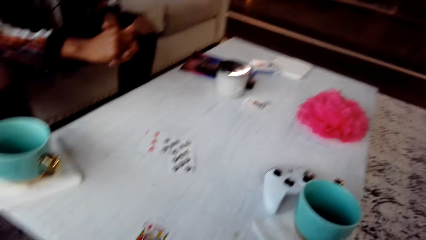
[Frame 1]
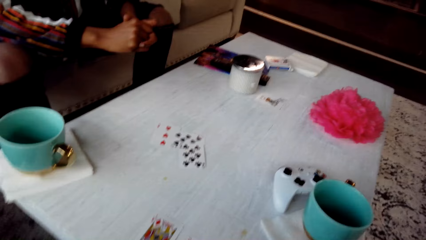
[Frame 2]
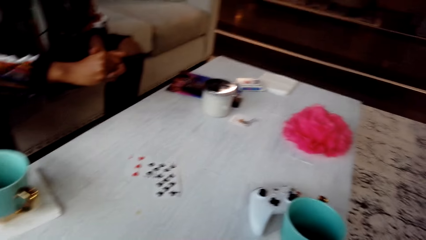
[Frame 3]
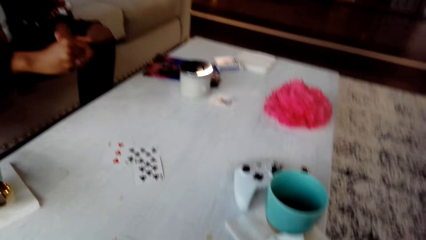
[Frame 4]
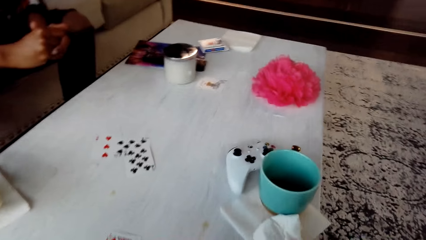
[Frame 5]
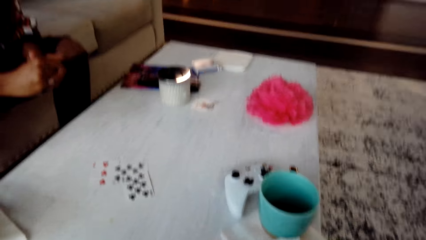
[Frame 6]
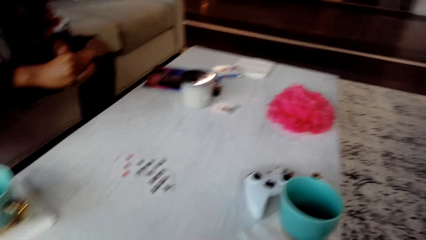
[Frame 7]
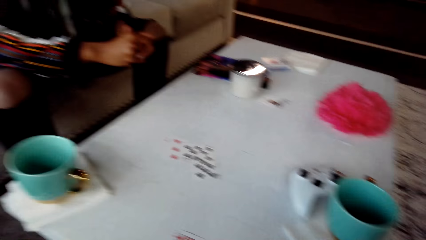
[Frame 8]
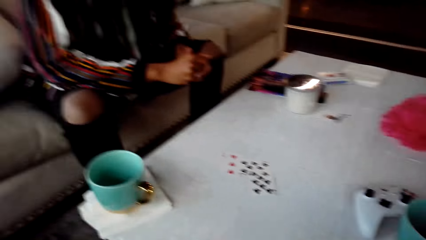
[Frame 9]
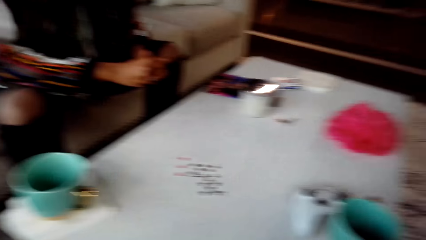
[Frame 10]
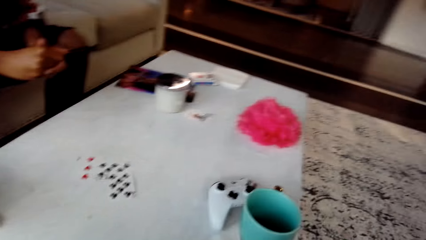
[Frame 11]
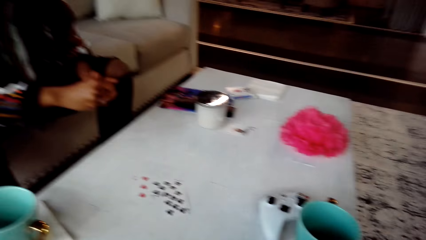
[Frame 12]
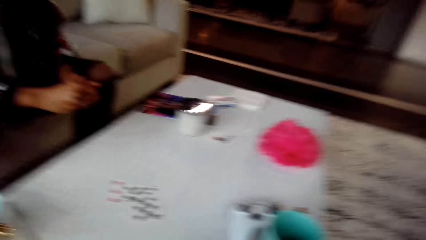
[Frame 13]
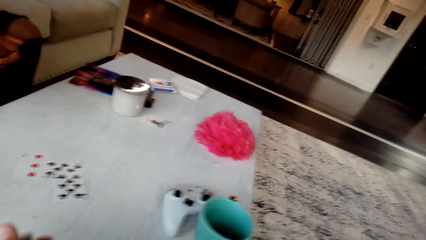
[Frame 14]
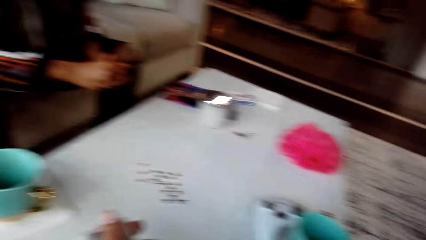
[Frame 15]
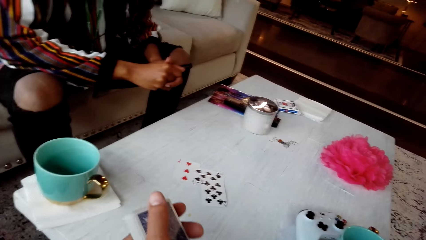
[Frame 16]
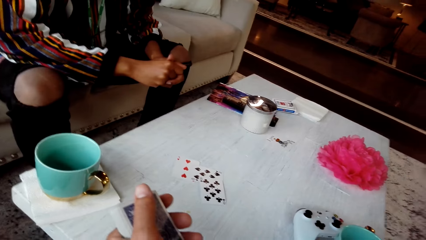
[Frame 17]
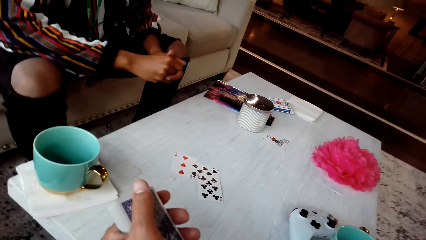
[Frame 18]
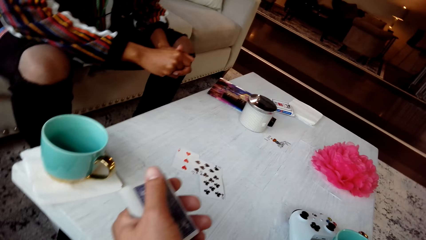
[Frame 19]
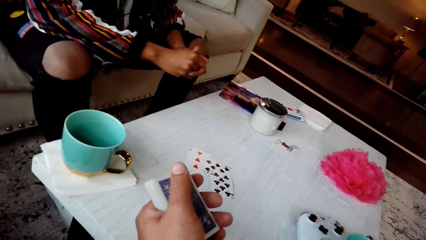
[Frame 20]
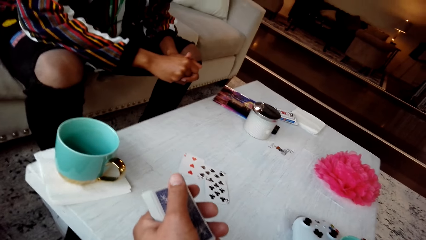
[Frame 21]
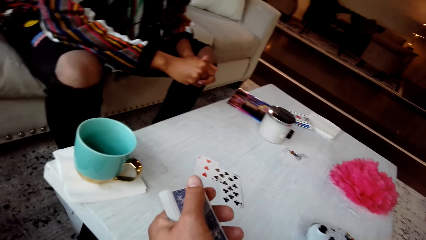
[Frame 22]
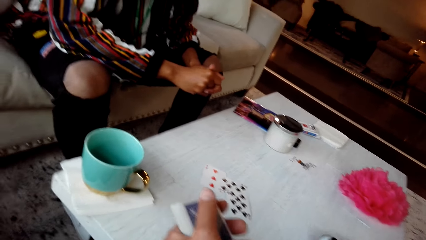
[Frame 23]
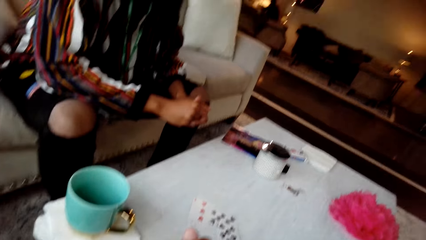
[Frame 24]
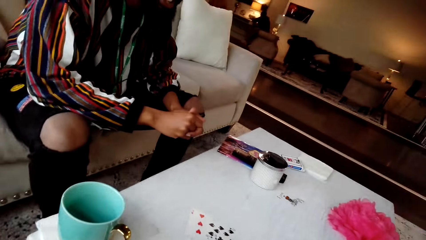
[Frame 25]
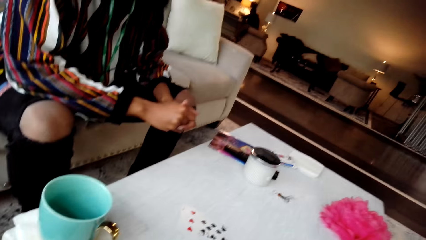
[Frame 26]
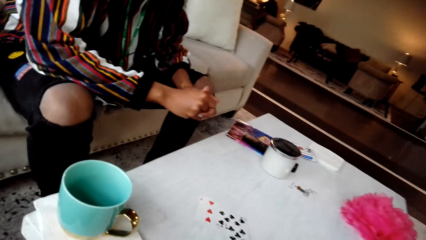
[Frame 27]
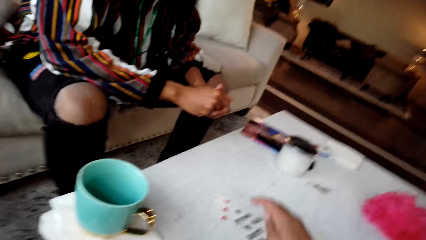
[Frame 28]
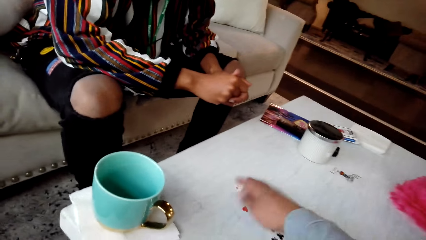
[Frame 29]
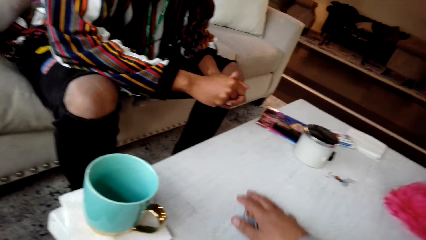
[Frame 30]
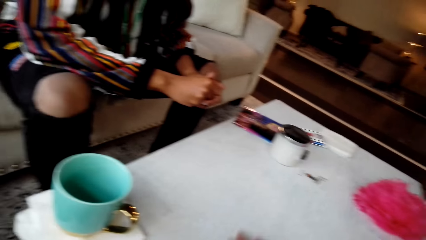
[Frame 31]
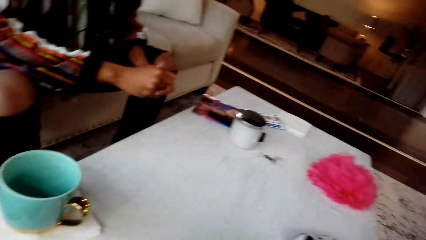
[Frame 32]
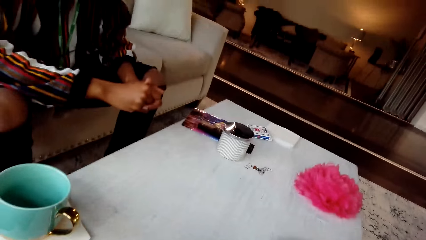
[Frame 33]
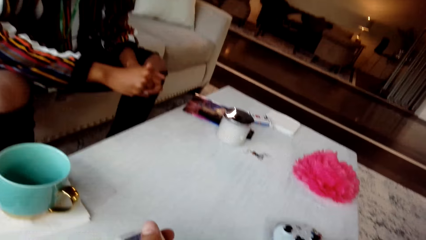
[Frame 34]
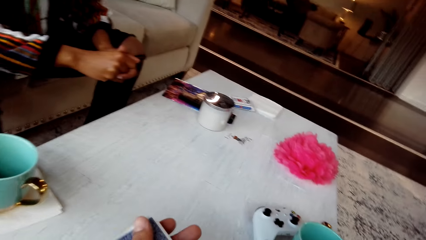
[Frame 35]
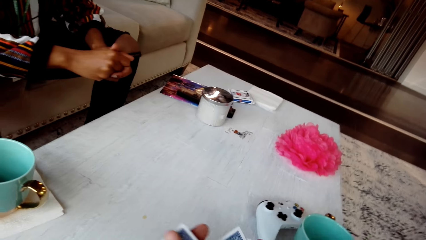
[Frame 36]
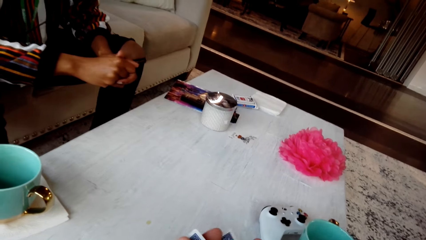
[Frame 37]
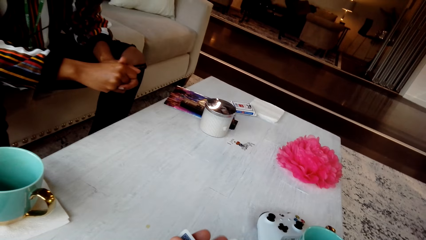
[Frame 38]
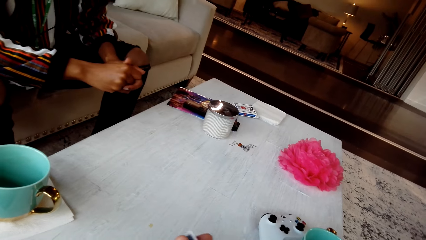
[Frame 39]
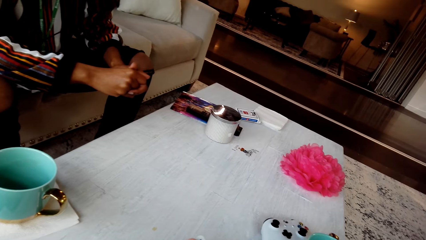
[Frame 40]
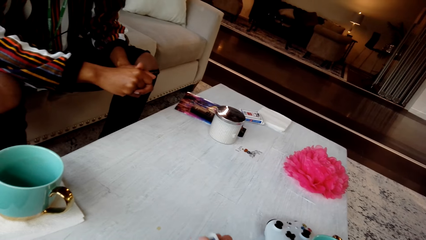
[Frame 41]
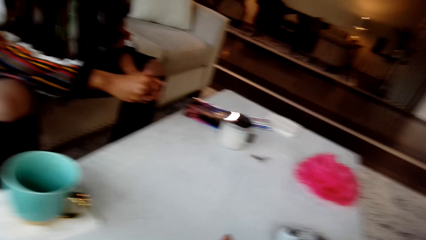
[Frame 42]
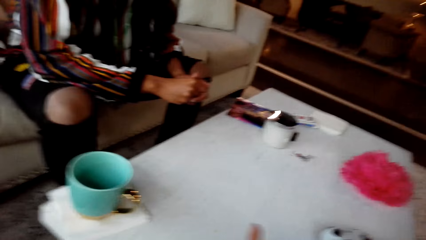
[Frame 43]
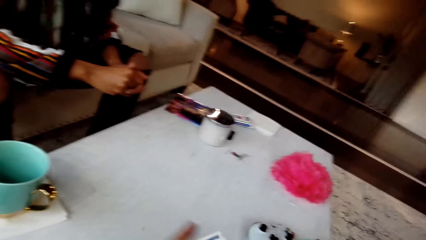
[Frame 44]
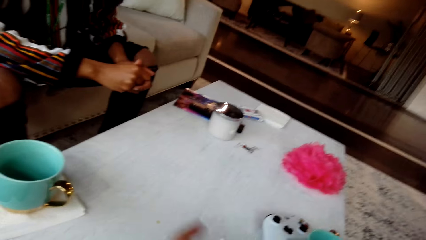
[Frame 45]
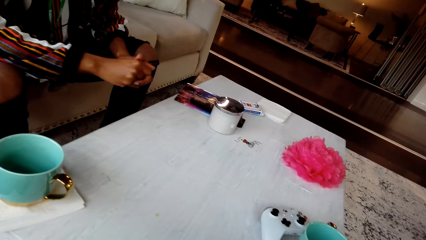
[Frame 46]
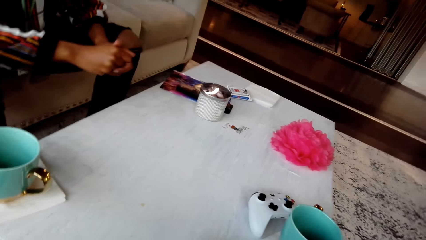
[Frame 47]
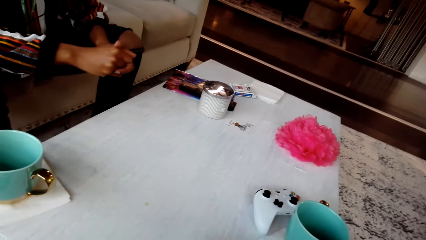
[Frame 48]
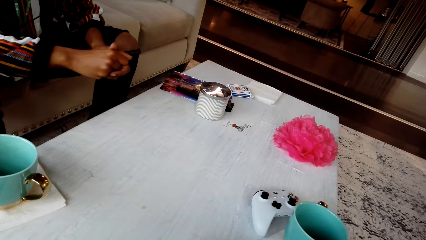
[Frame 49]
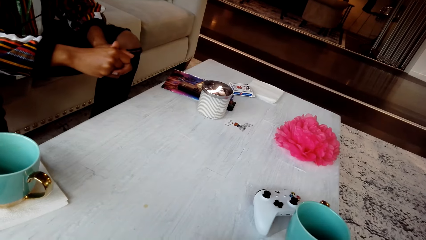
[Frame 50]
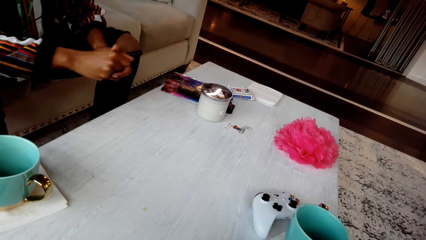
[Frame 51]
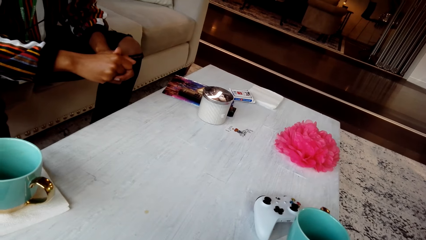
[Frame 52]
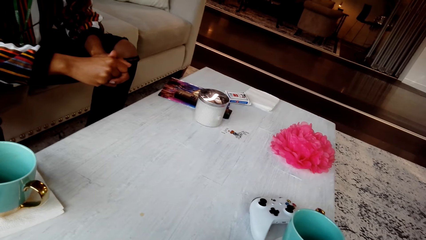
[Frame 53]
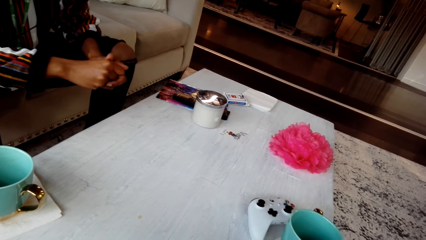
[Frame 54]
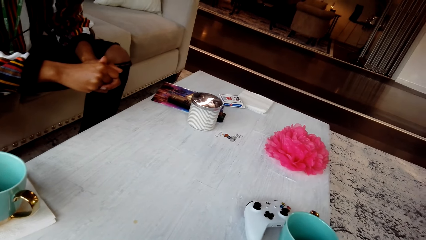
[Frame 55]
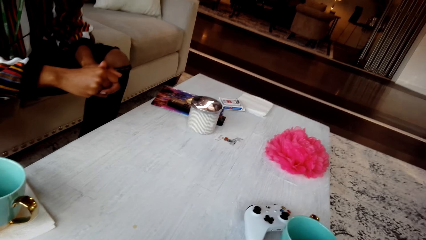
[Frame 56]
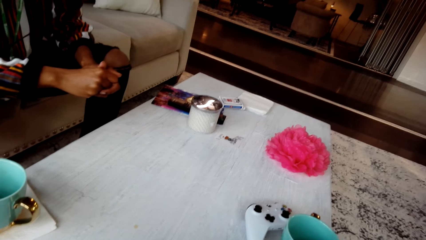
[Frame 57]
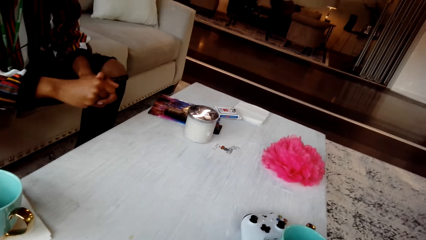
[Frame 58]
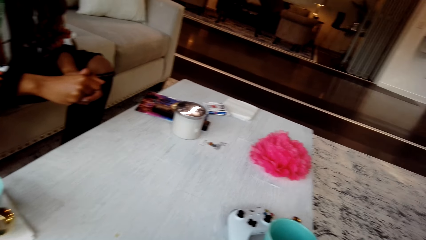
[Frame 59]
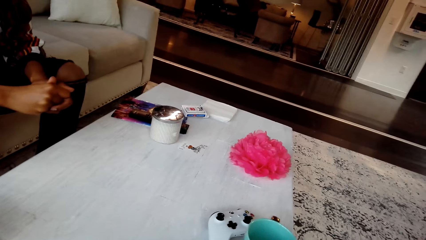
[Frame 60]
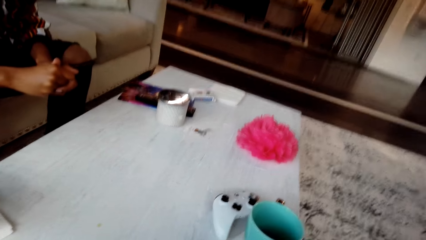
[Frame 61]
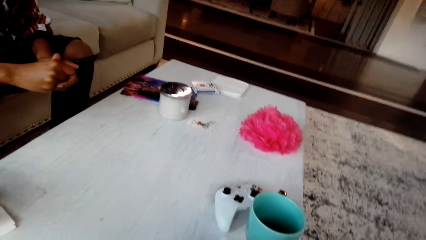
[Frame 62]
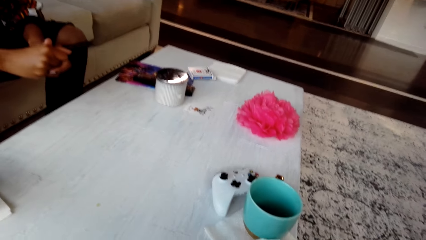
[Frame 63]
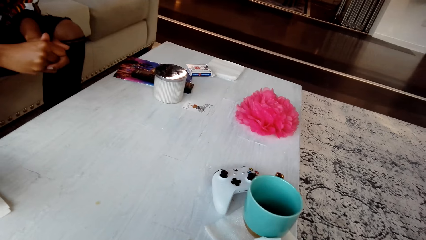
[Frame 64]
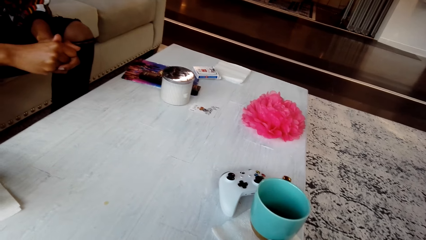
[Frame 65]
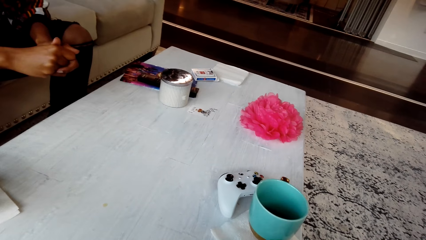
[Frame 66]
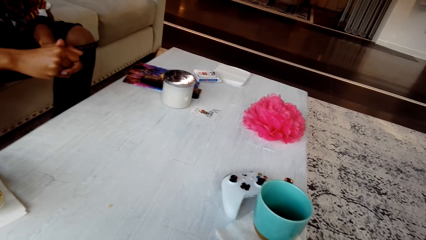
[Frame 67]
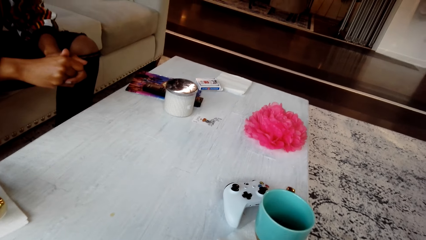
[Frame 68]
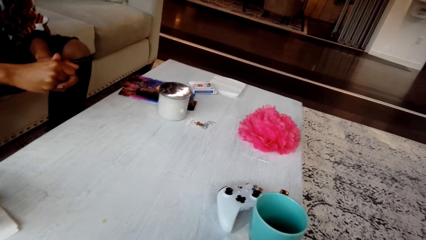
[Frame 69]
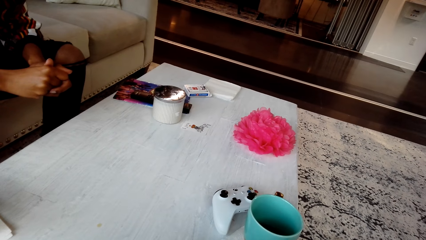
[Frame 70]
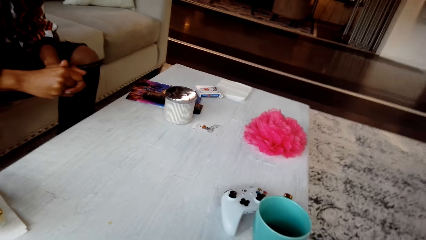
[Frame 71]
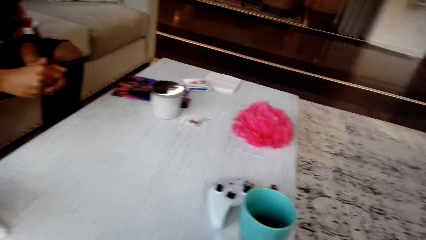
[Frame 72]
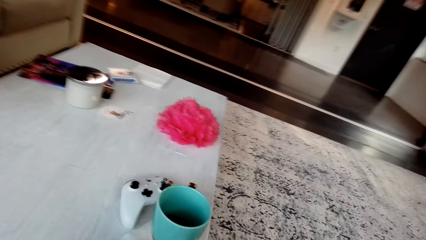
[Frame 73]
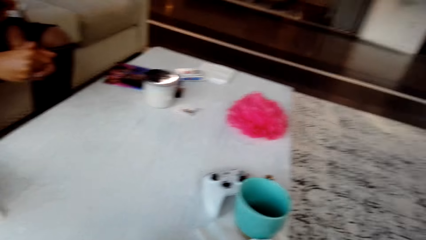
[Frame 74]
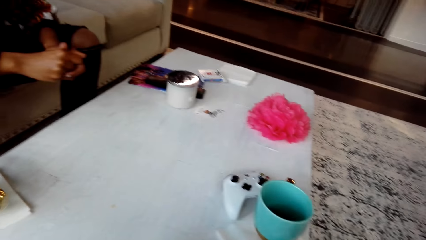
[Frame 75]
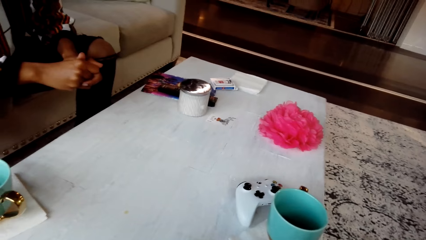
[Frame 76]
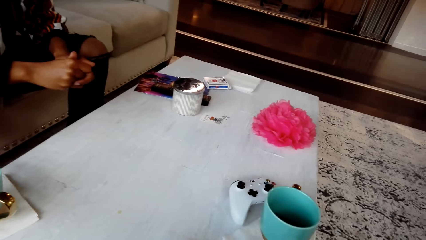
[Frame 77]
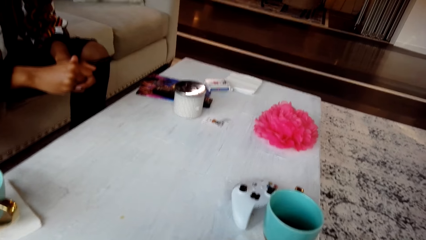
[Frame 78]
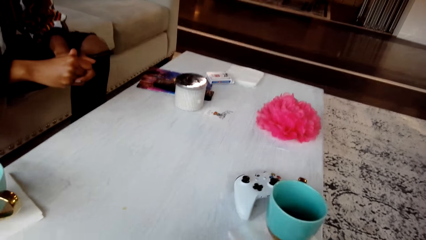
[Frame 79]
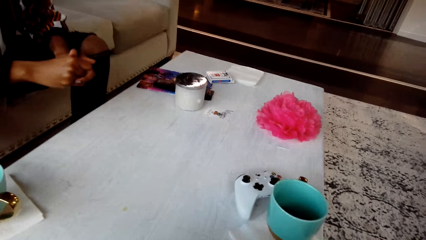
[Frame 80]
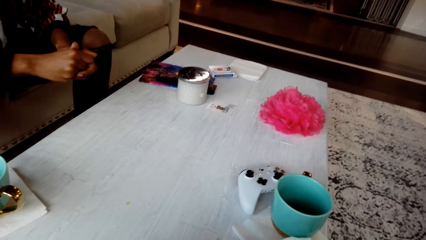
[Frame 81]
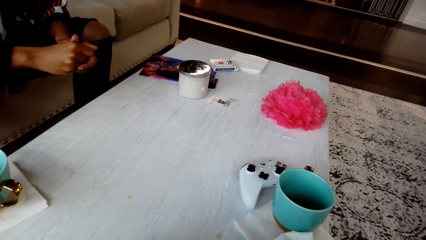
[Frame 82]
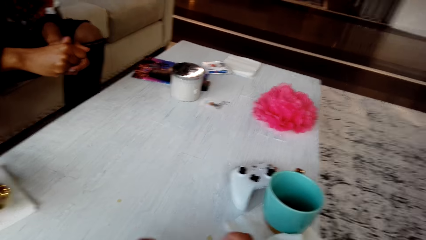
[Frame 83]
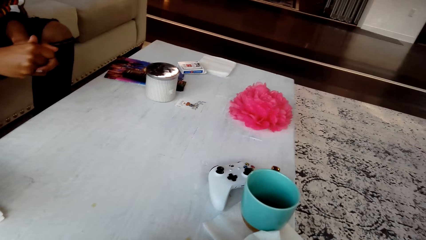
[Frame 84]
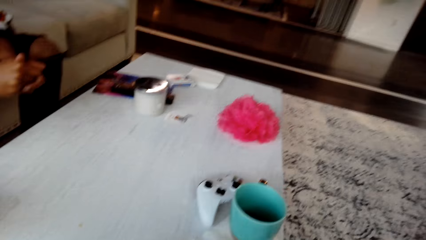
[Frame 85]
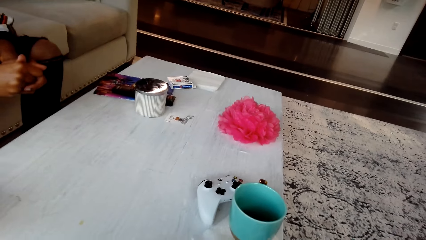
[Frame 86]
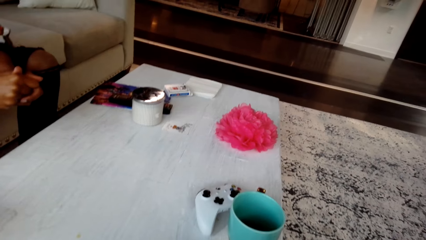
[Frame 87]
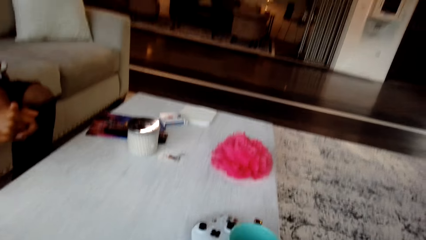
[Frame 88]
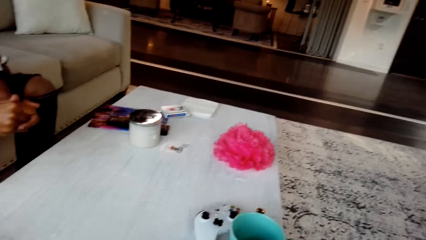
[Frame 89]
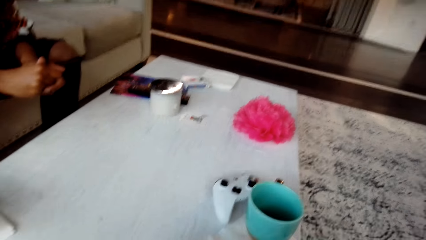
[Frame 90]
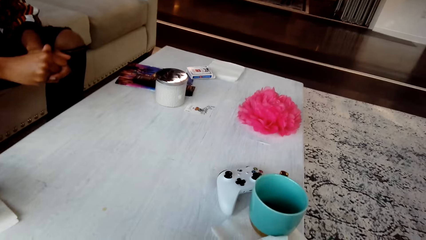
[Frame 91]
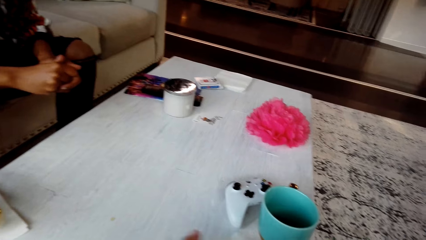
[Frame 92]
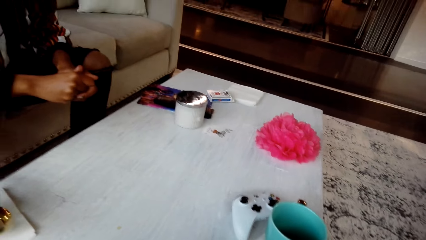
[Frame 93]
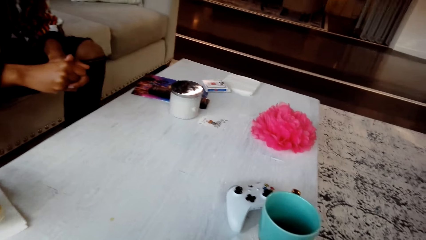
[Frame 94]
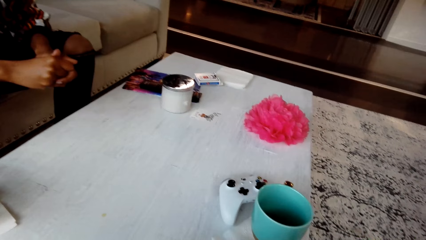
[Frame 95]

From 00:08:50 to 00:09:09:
The man converses with the camera wearer. The camera wearer holds the cards. They respond to the man. They place a card on the table. They pick the cards. The man responds to the camera wearer. The camera wearer shuffles the cards. The man converses with the camera wearer. The camera wearer responds to the man.
